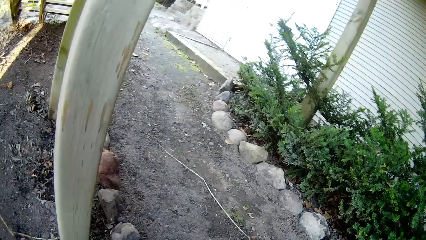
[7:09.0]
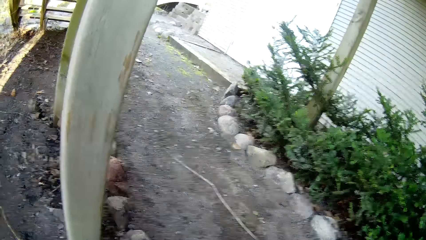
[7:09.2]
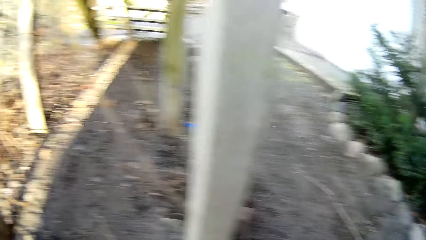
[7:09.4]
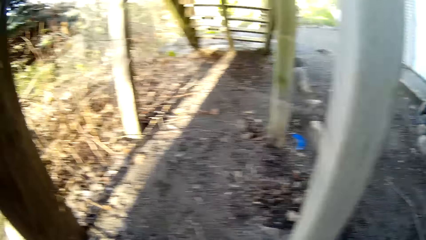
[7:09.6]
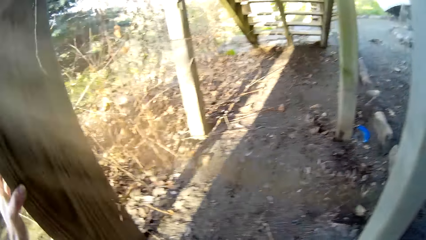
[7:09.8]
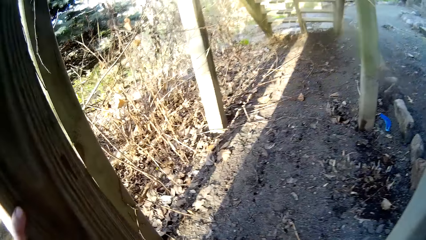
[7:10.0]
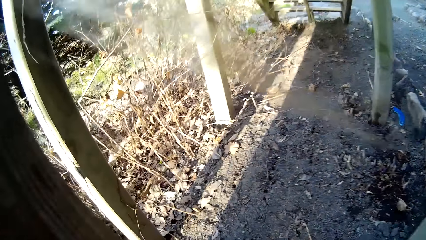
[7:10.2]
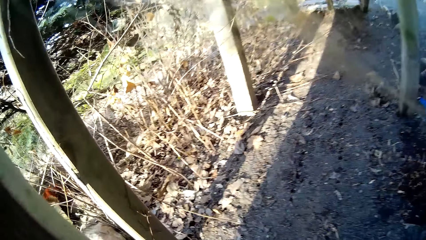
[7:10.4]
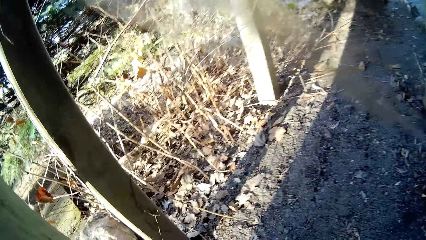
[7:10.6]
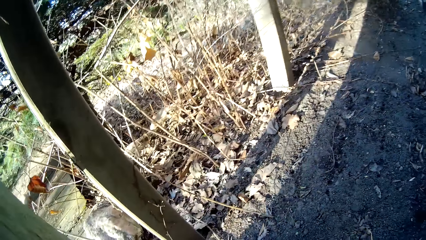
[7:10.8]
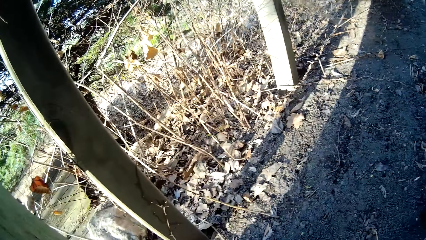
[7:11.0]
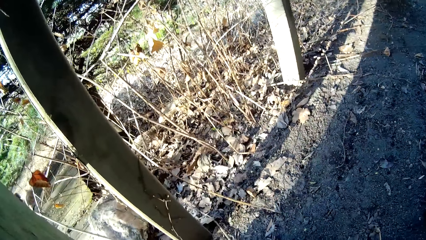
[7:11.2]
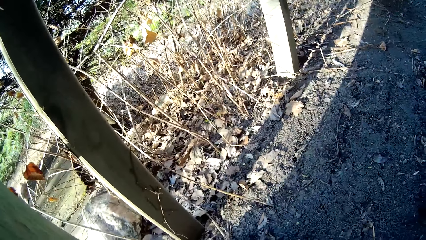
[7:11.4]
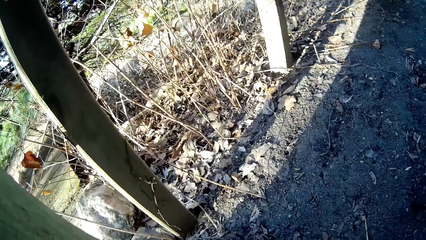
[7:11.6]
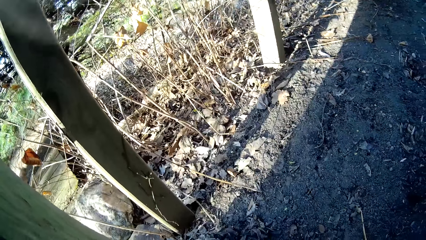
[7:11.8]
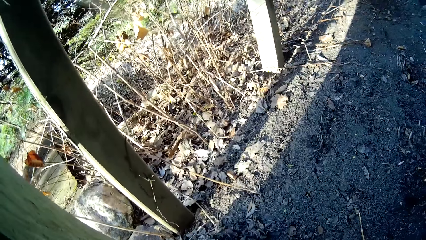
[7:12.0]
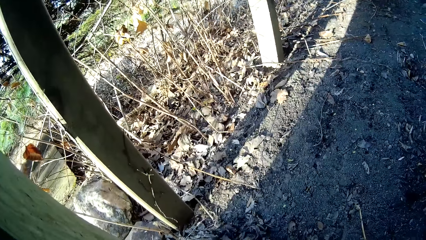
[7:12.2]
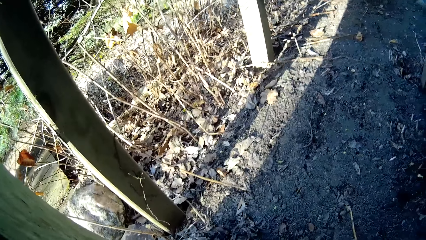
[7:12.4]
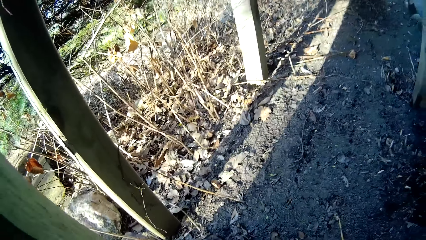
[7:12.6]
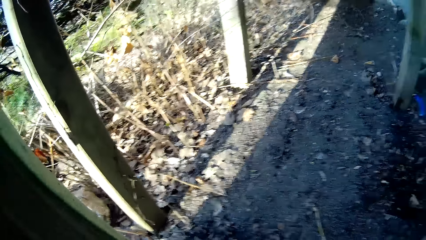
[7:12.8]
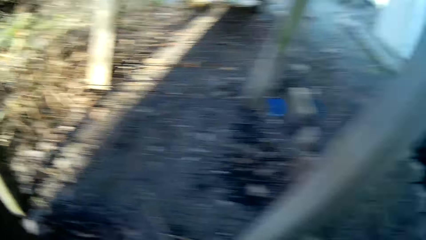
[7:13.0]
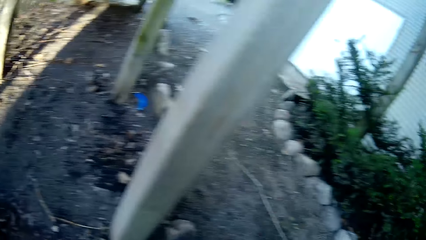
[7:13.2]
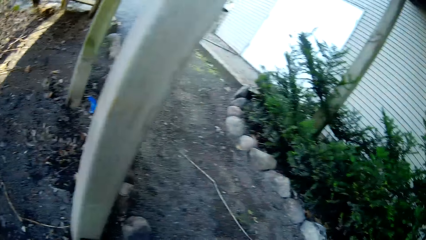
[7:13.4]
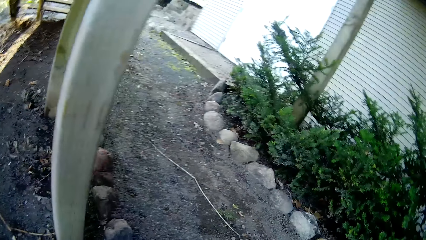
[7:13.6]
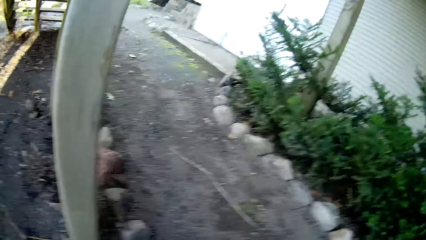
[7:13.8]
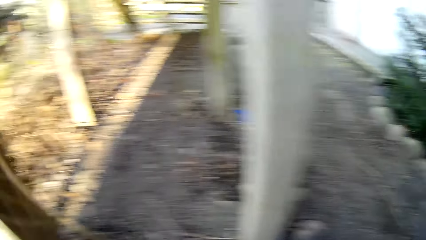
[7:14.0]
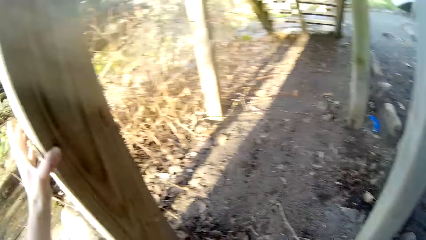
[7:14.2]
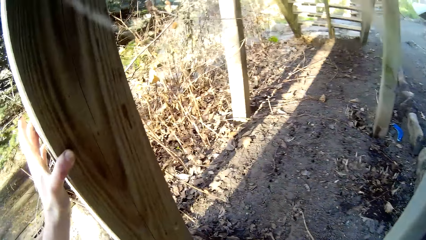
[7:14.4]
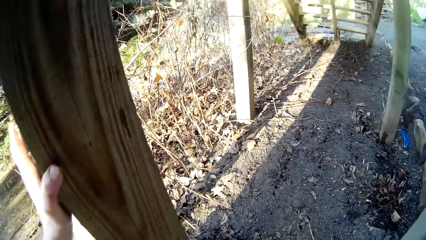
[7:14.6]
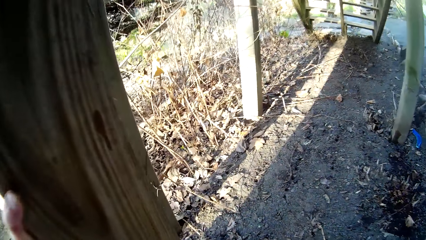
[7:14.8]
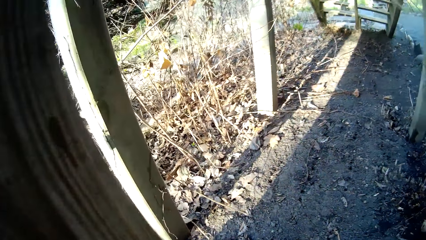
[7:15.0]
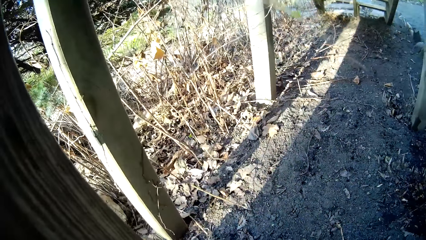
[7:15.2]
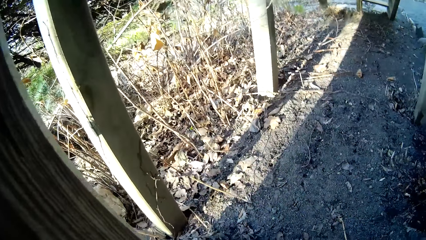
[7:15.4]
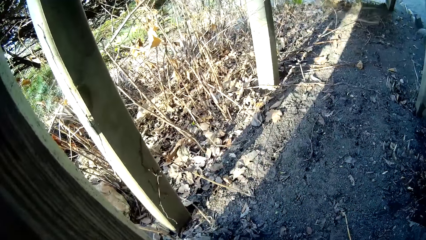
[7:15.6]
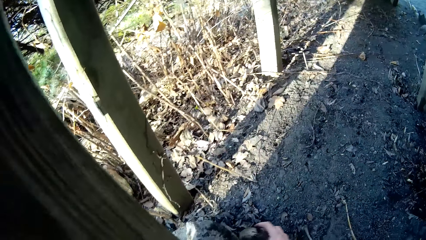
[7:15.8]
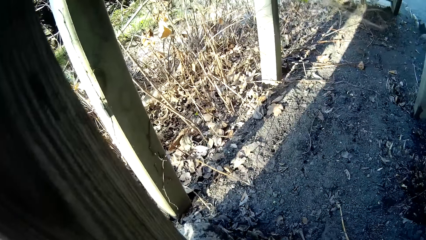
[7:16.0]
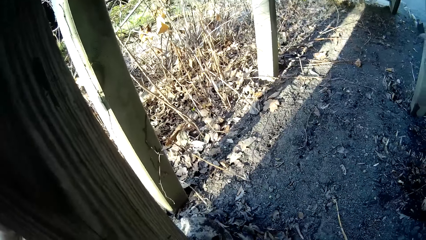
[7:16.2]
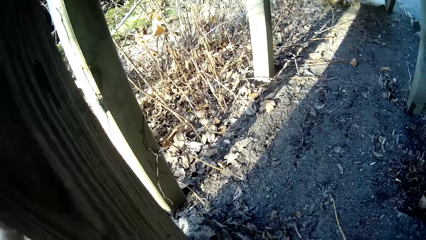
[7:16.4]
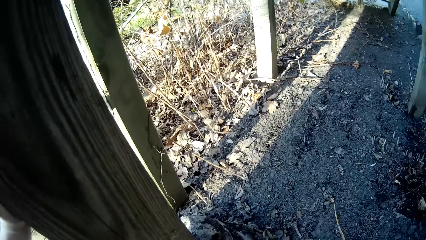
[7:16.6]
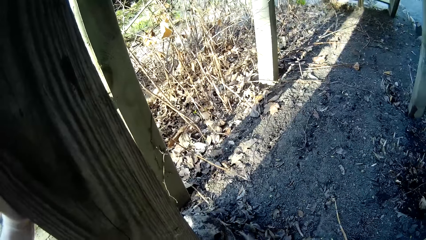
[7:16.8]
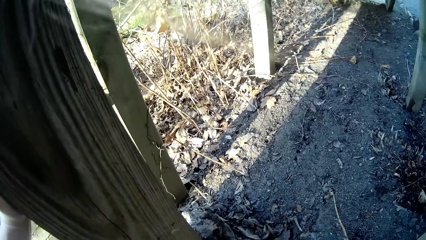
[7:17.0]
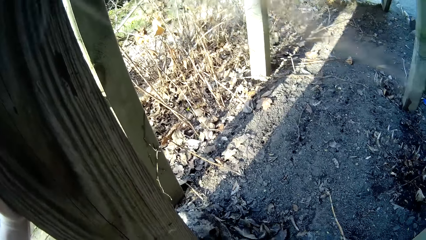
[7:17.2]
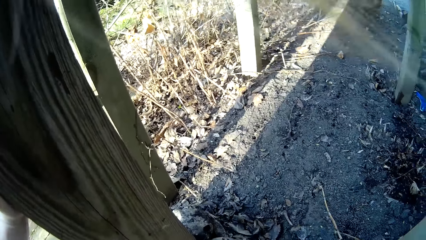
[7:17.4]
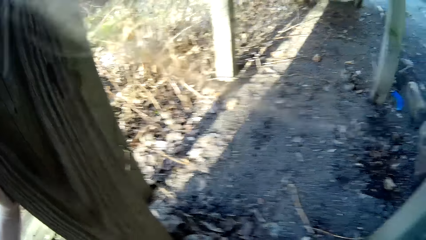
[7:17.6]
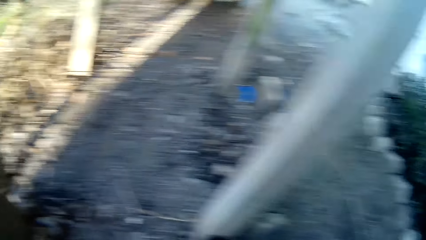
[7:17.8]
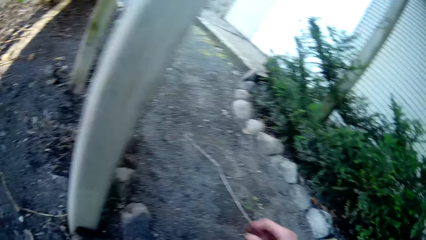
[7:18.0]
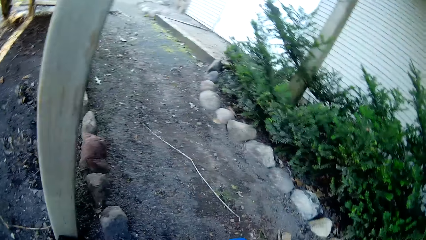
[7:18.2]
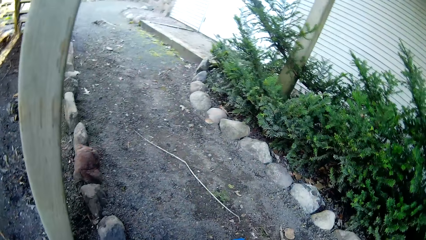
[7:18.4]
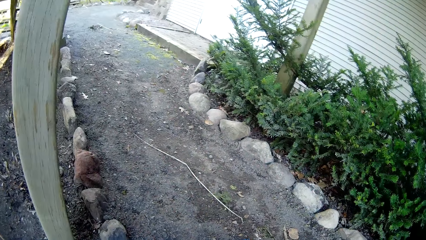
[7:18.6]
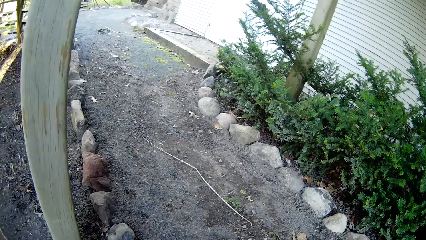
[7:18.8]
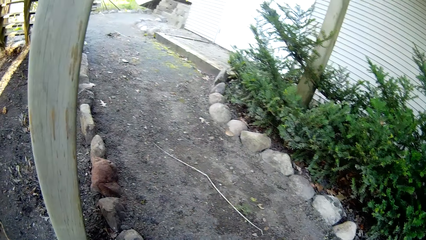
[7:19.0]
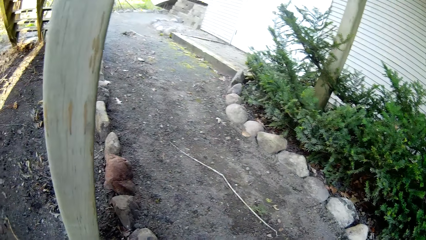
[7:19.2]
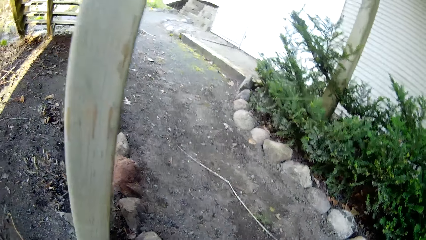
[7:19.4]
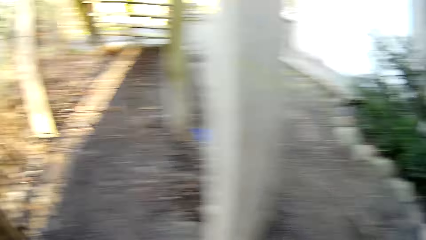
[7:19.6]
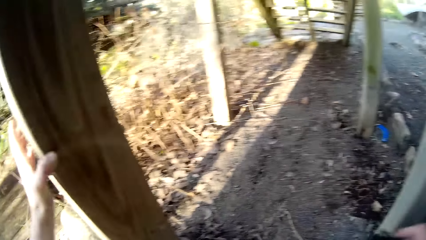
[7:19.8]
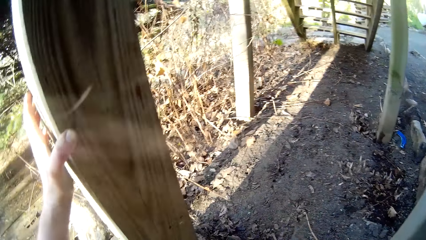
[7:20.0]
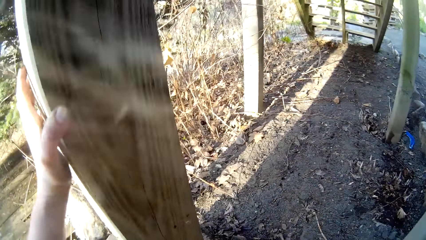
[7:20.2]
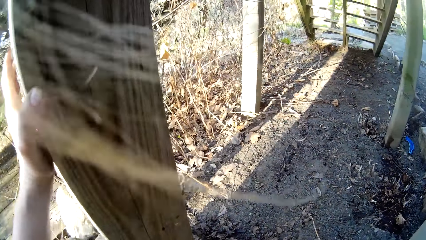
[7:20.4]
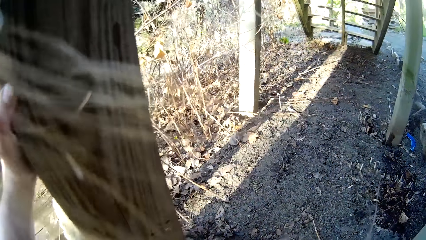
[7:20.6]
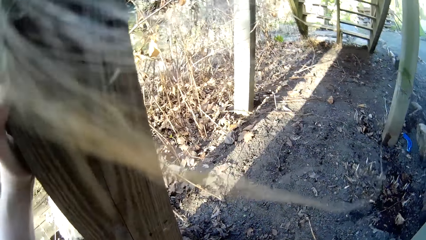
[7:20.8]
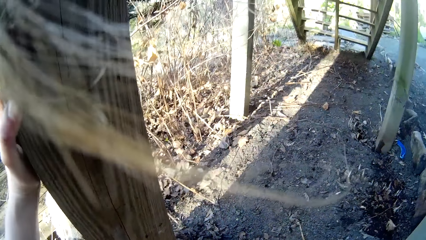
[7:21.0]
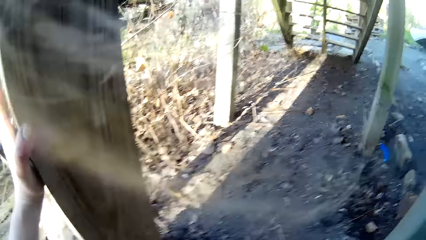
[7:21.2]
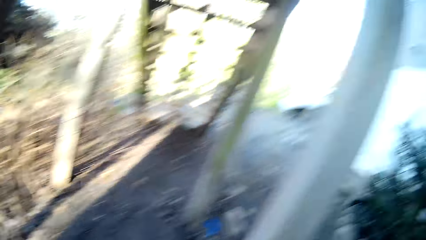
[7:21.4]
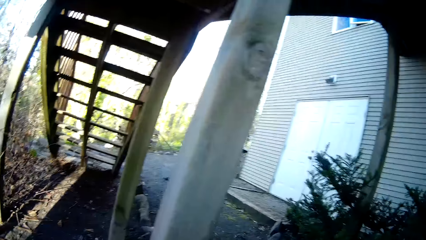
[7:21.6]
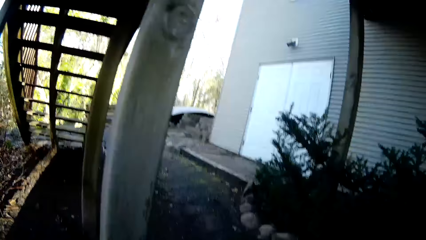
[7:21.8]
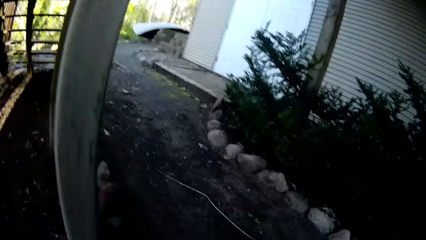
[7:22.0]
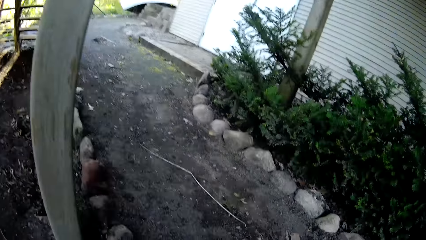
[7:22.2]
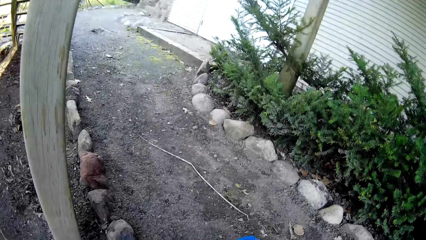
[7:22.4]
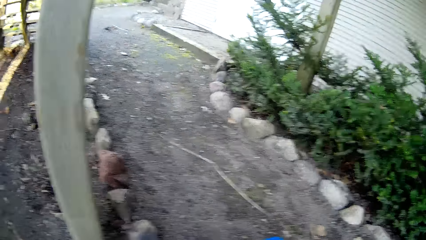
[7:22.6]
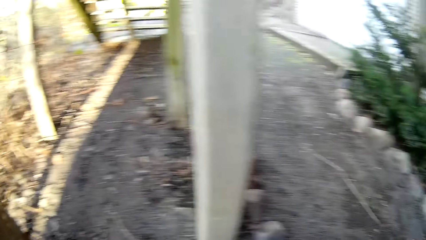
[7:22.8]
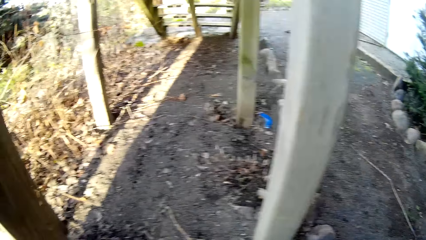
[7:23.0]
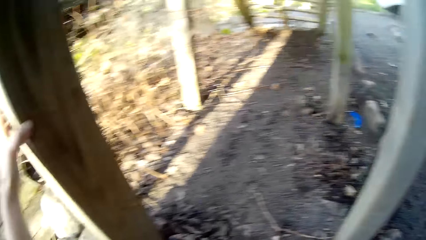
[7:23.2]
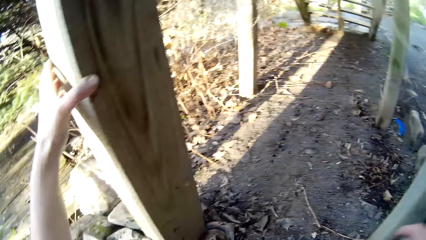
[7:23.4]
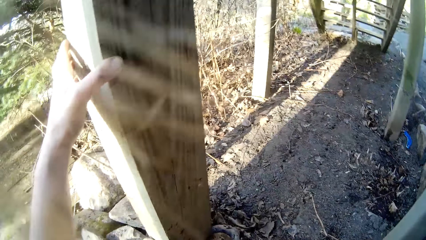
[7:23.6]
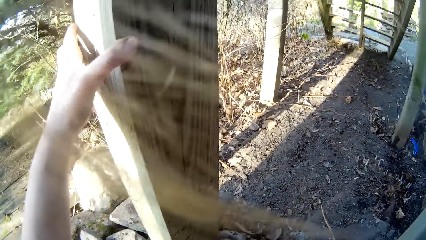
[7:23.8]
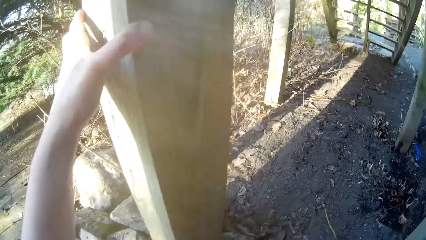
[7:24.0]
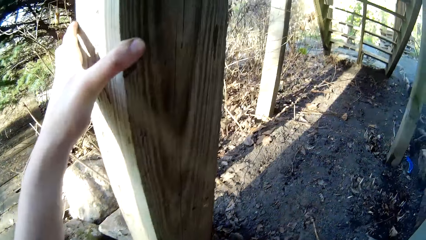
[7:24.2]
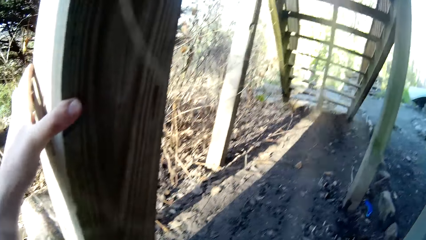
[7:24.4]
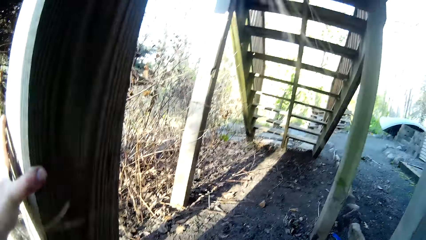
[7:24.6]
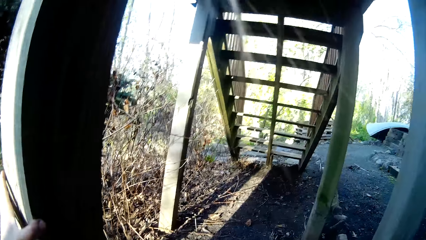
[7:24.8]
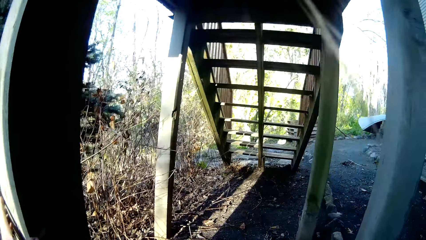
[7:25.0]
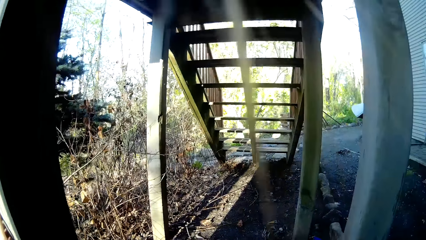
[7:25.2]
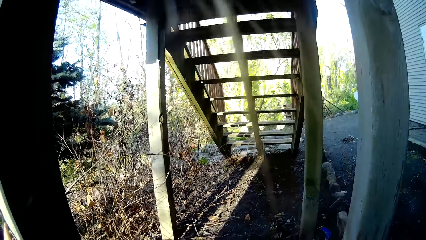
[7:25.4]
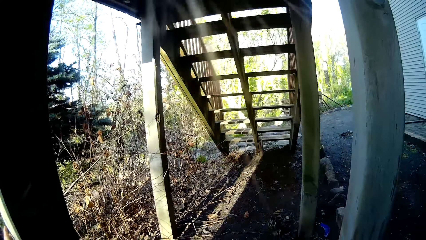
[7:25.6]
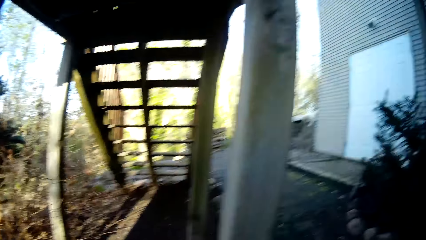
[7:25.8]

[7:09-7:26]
The camera wearer puts a stone on the ground with her right hand. She puts a stone on the ground with her right hand again. She places her hand on wood. She looks around. She puts a stone on the ground with her right hand. She places her hand on the wood.
